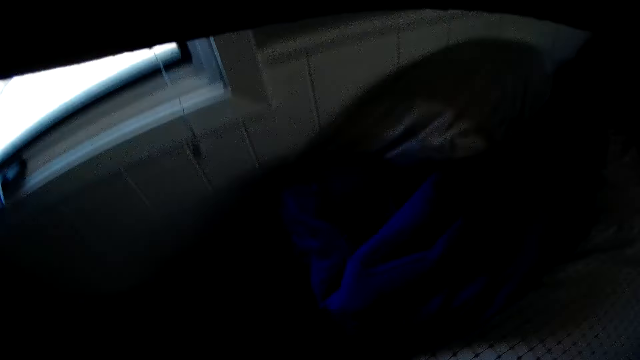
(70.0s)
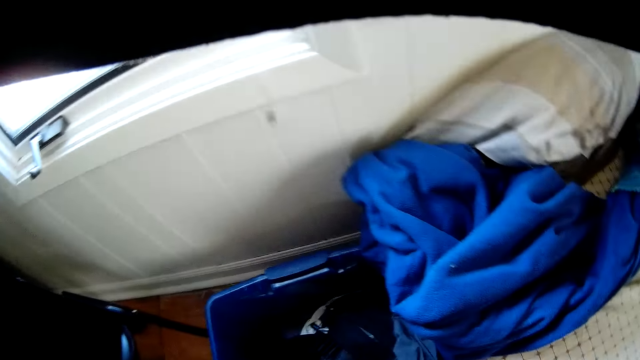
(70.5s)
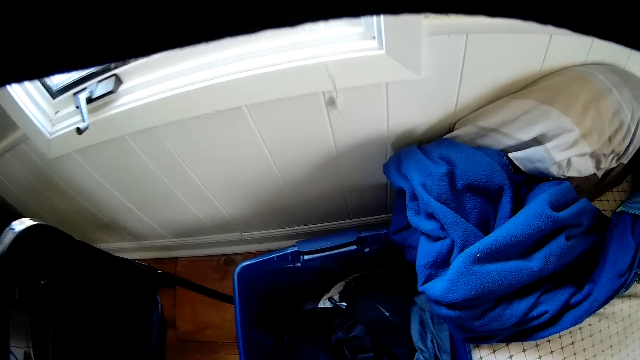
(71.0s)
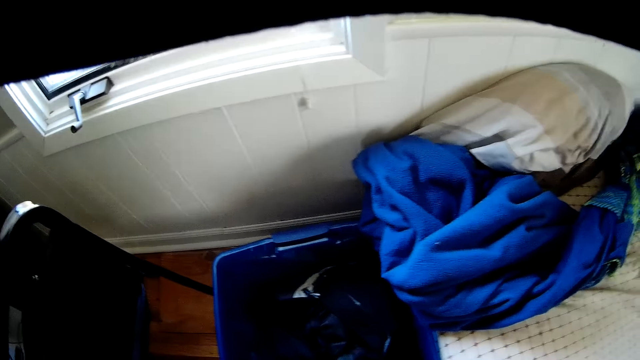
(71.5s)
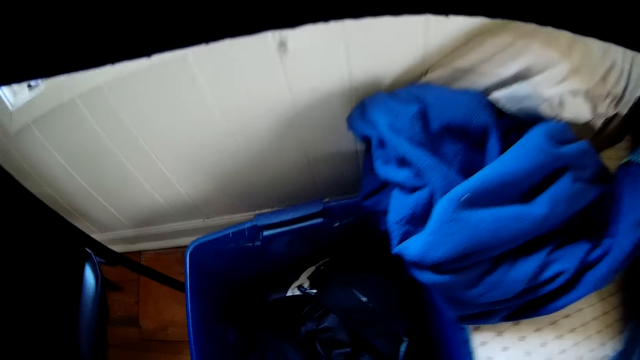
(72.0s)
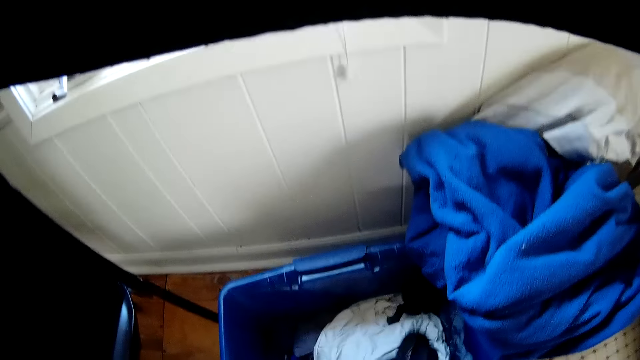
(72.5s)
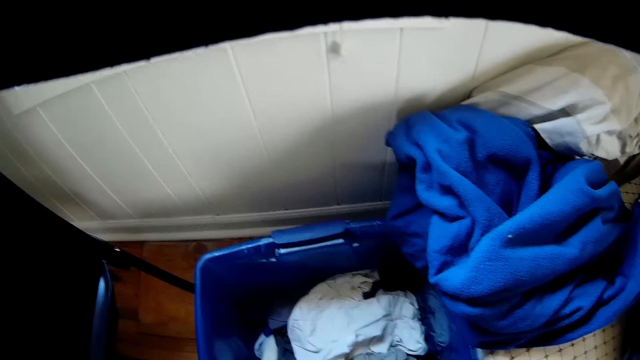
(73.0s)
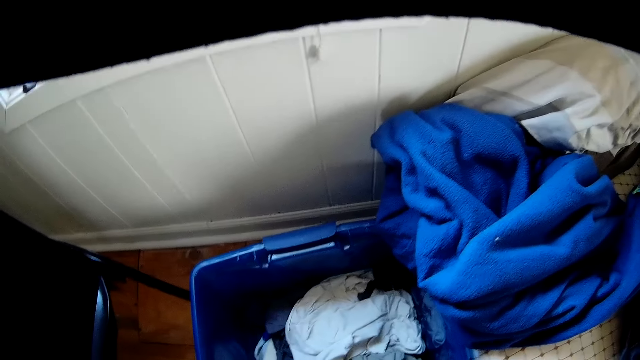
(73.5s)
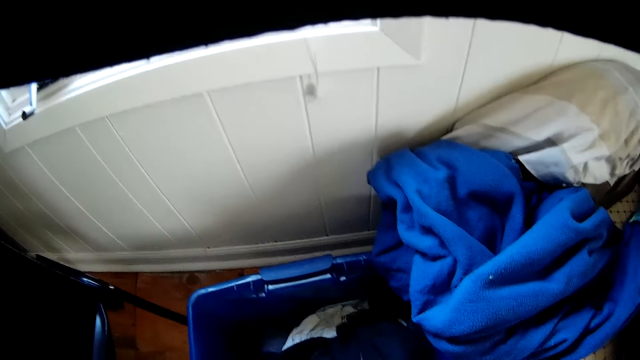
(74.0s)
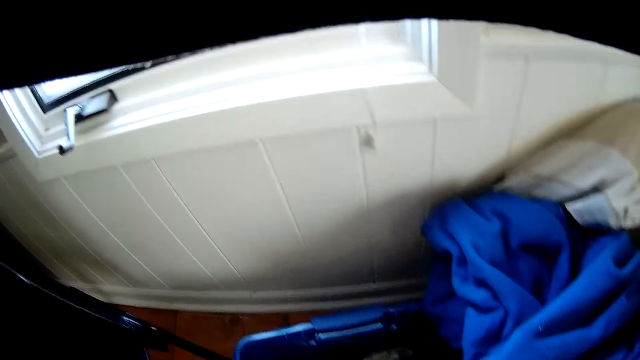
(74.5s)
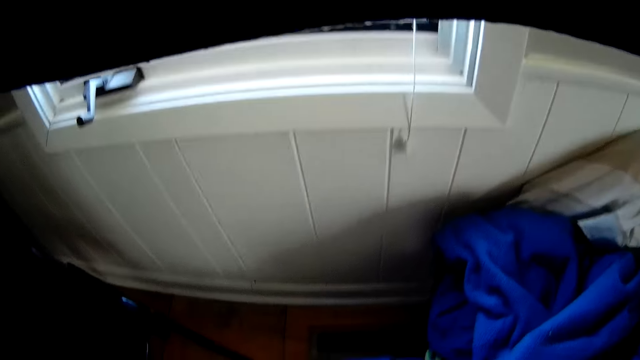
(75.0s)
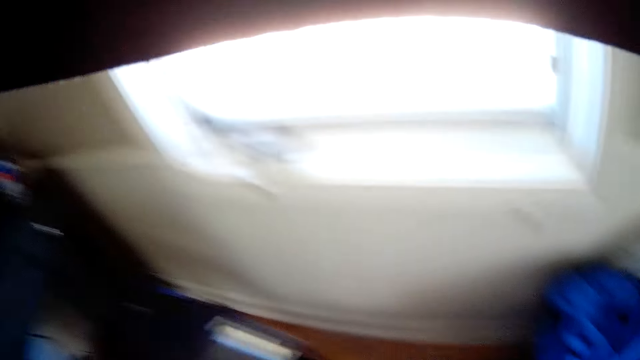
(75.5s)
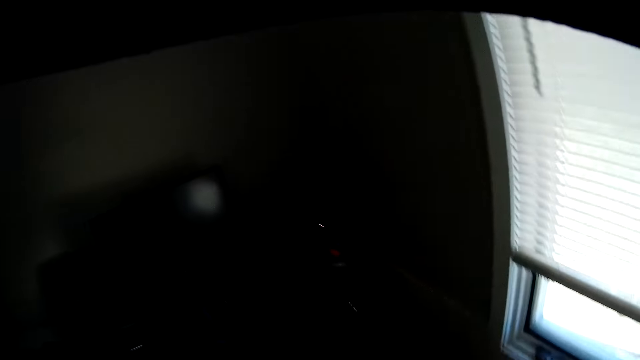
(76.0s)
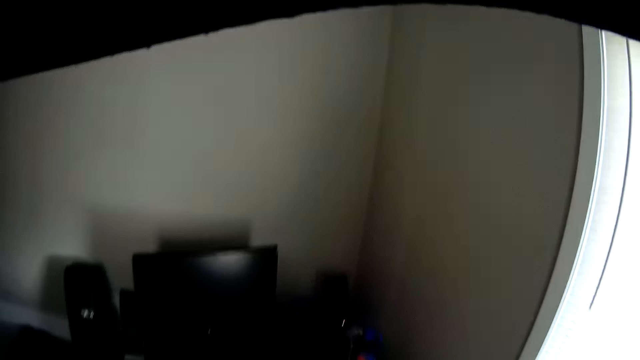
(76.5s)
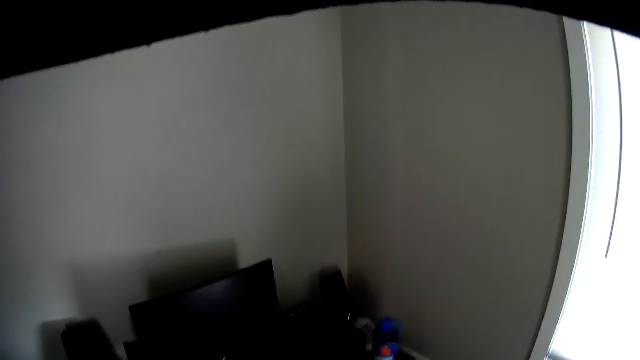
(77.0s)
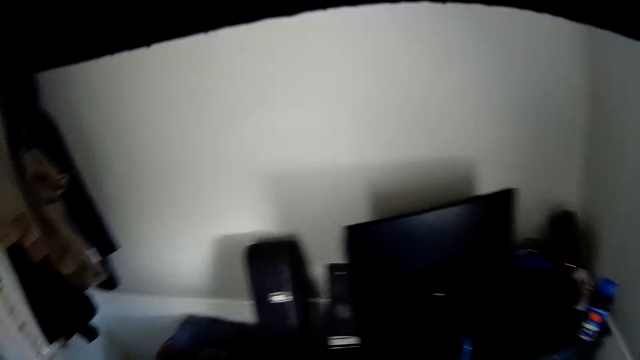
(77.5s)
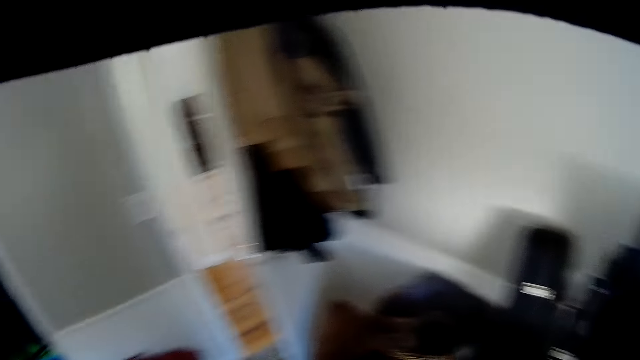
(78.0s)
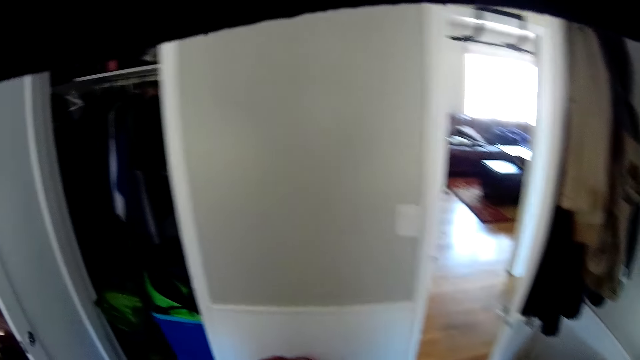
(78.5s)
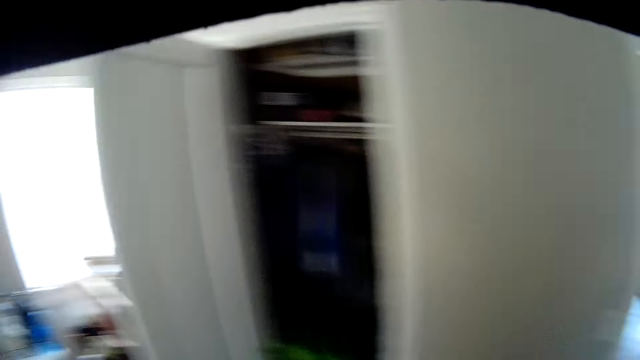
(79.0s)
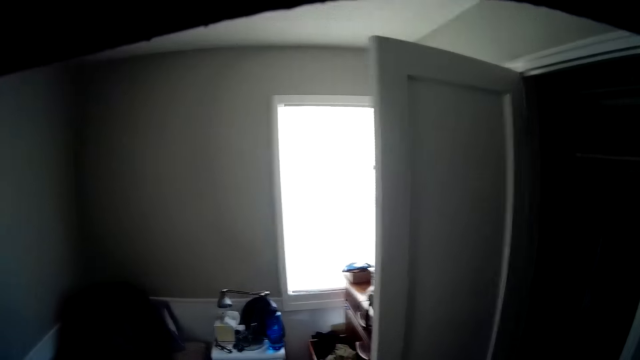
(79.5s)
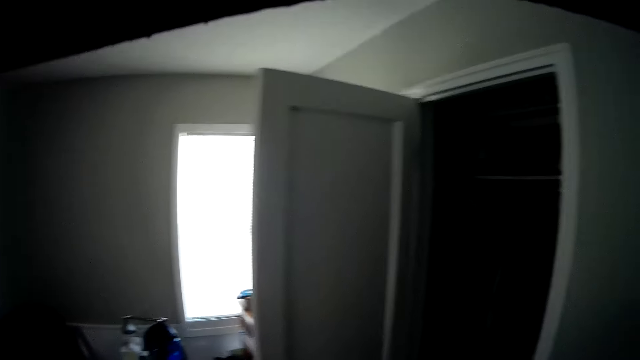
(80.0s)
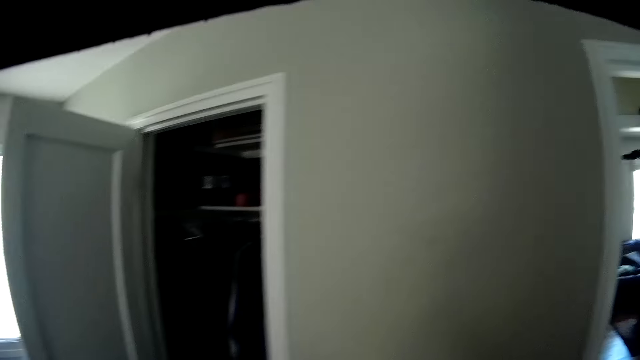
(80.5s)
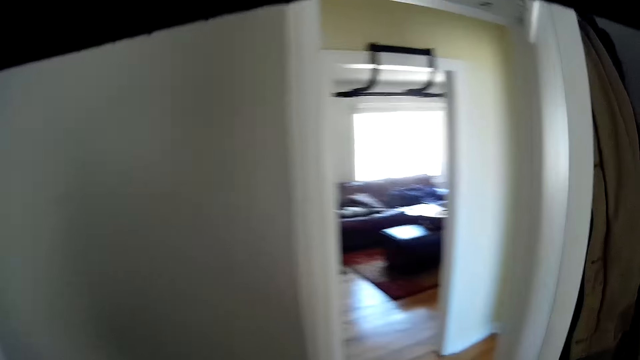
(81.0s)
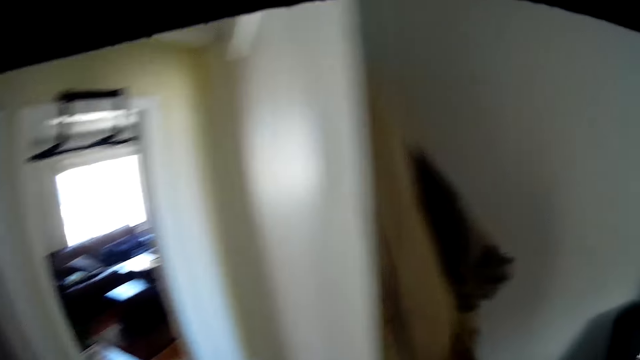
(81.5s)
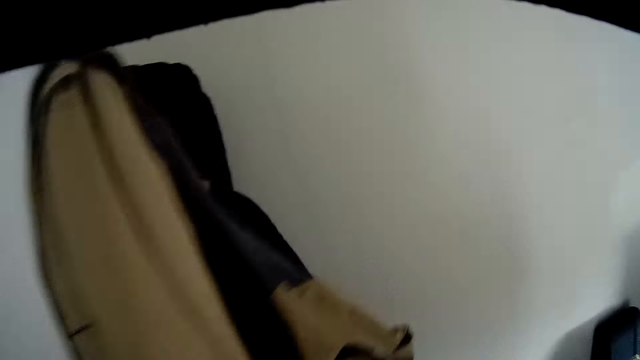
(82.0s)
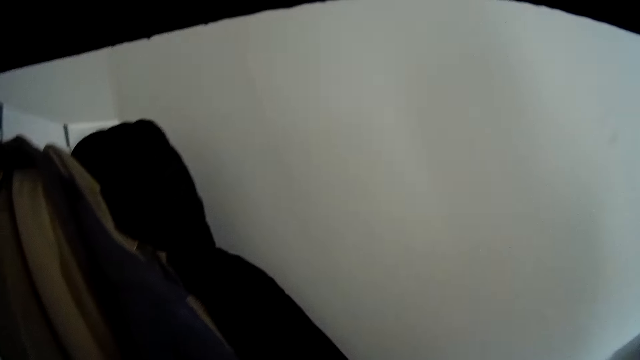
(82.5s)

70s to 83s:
The camera wearer picks clothes from a laundry basket. They move the laundry basket on the floor. They look around a room. They touch the door.

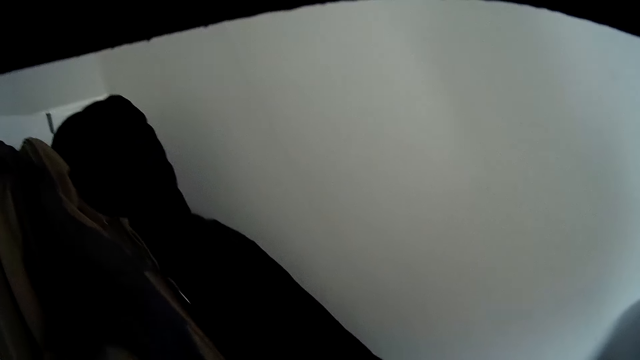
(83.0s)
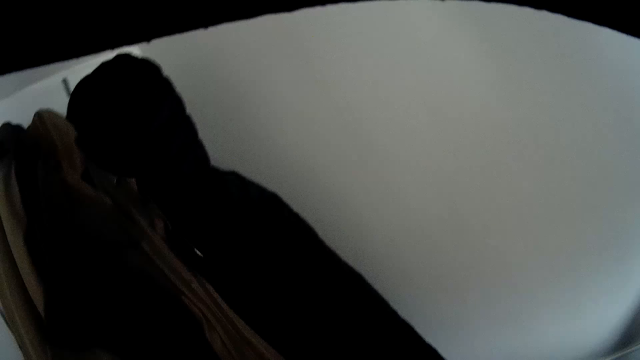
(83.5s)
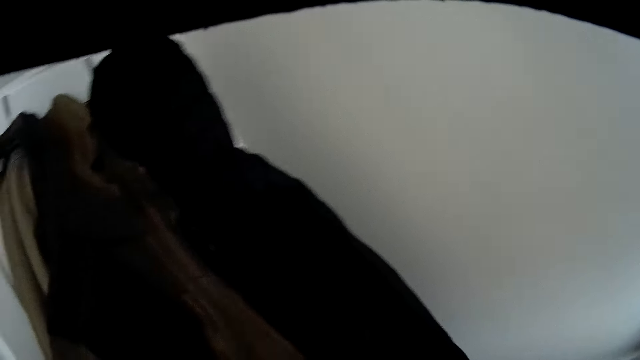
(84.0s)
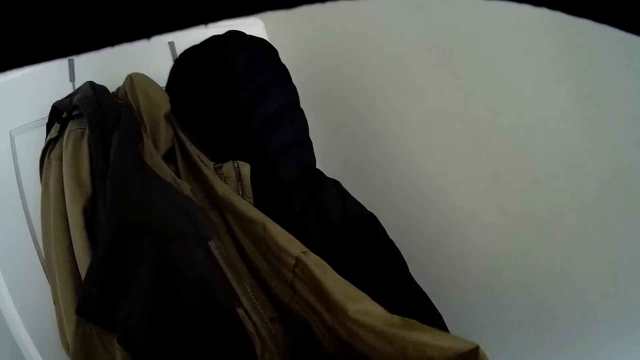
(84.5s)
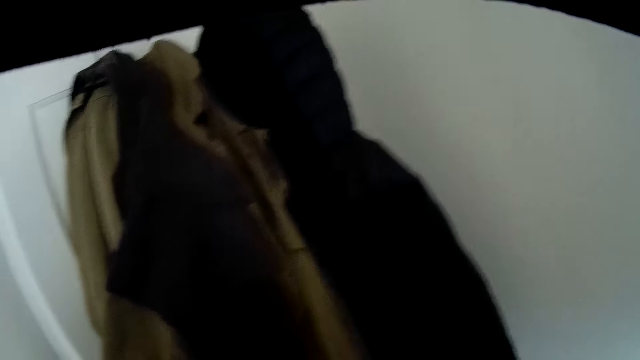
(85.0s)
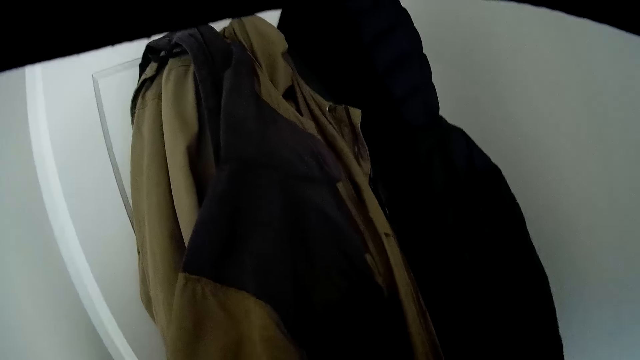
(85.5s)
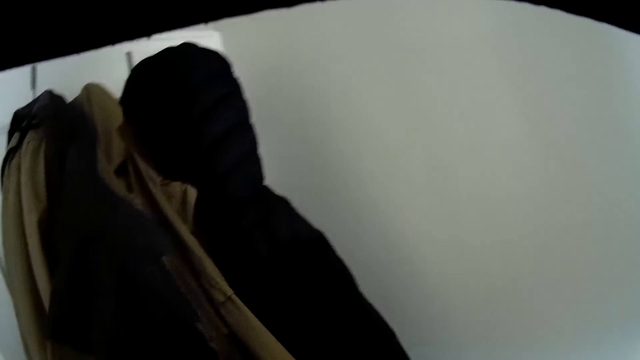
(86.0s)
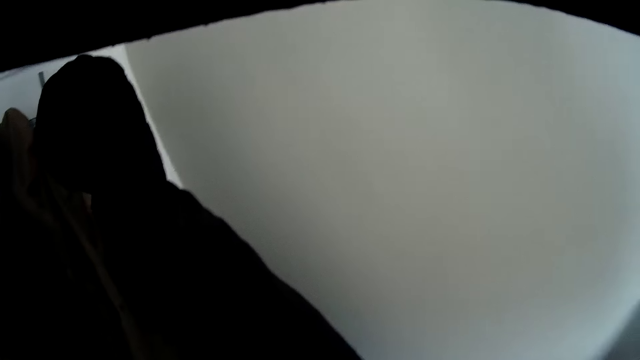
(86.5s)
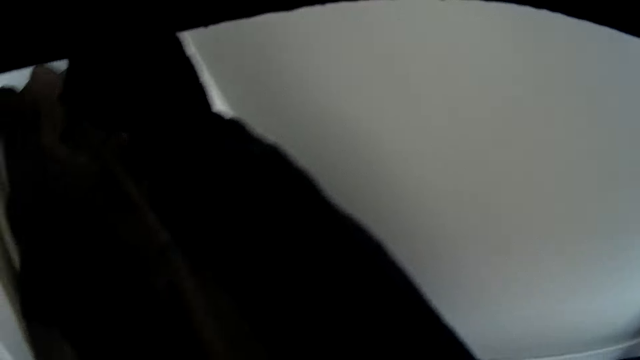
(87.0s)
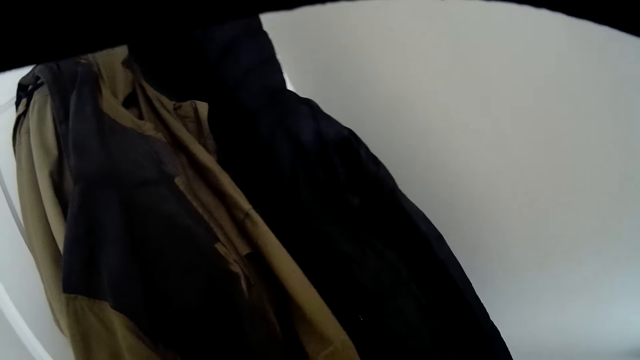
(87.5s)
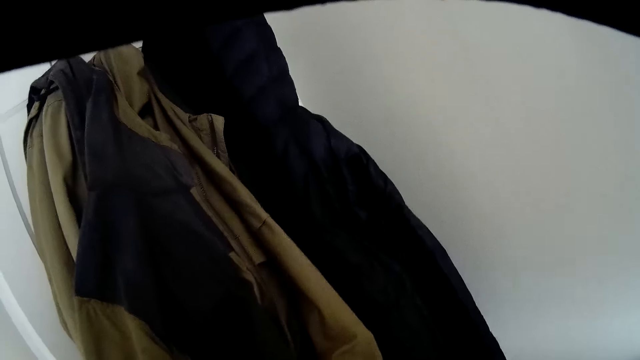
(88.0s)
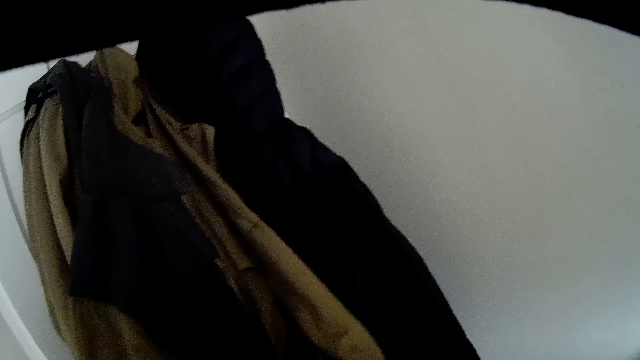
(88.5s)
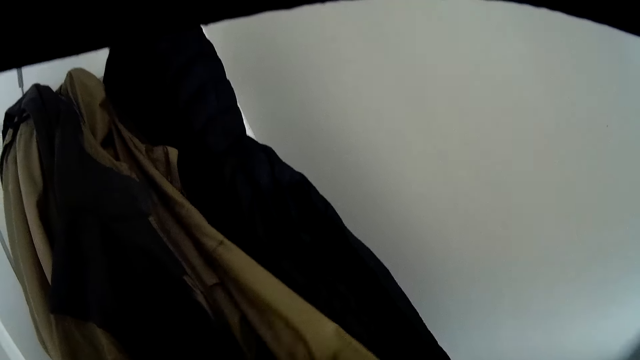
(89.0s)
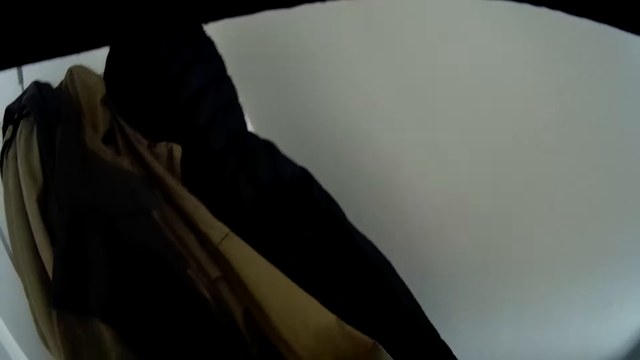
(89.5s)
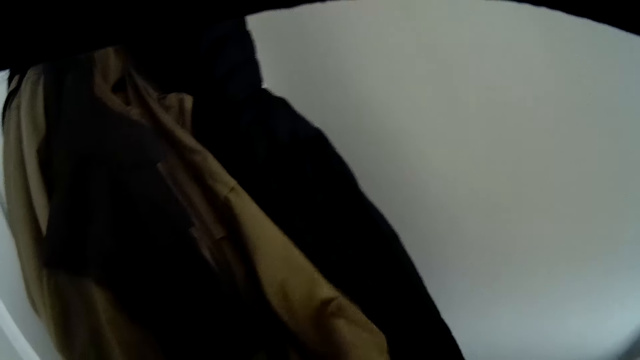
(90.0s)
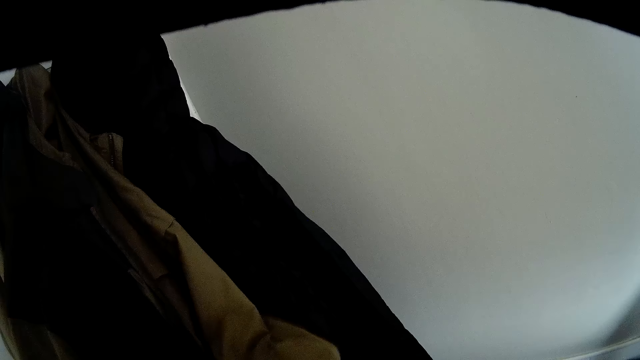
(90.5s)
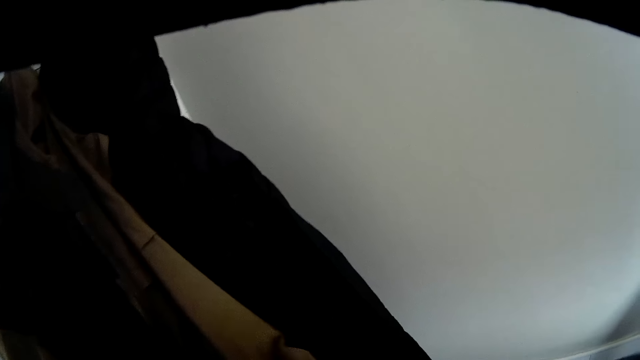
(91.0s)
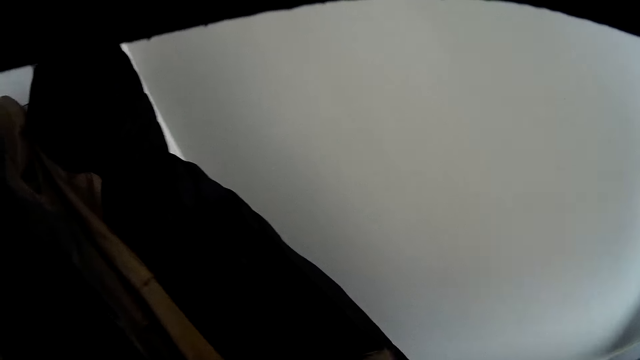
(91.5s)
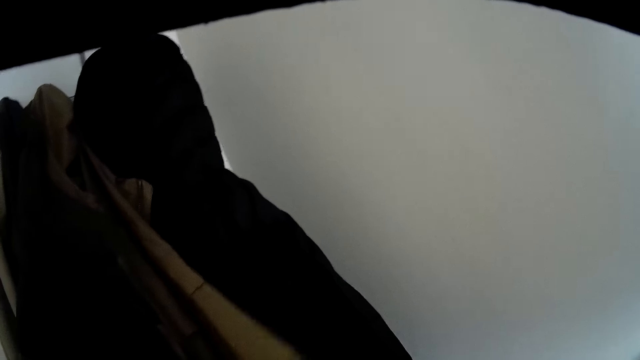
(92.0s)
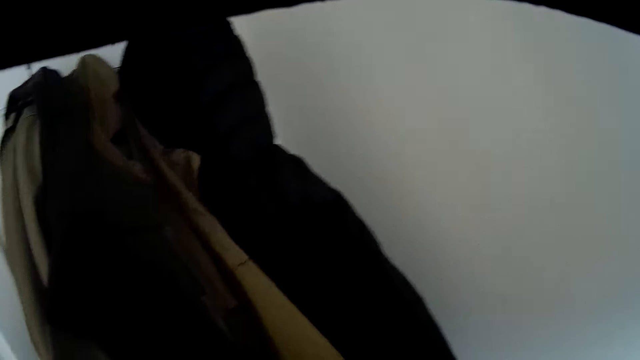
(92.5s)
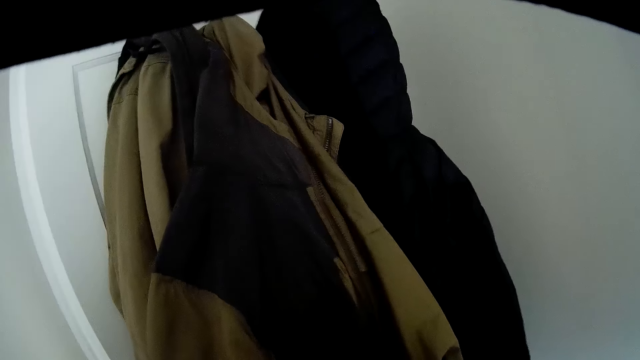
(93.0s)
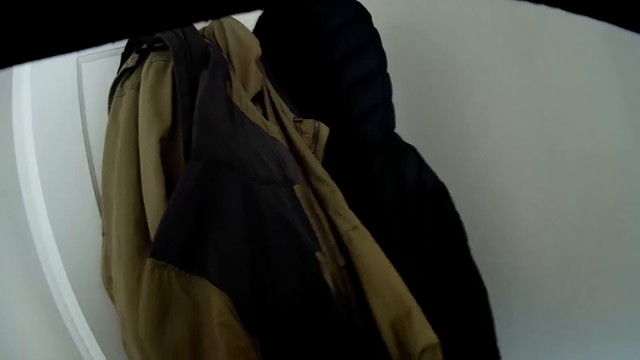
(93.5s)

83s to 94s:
The camera wearer adjusts some jackets behind the door with hands.
